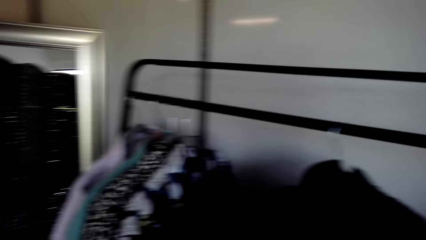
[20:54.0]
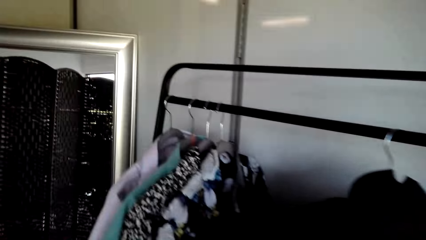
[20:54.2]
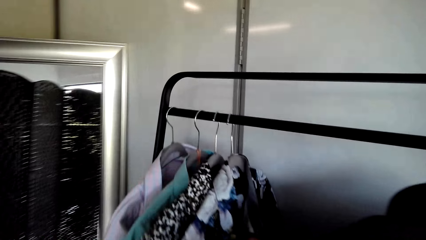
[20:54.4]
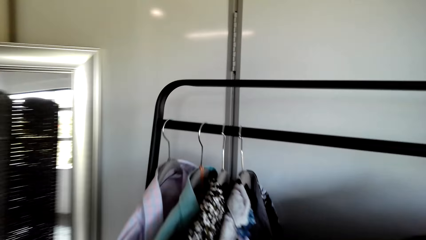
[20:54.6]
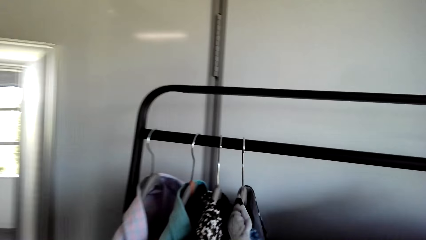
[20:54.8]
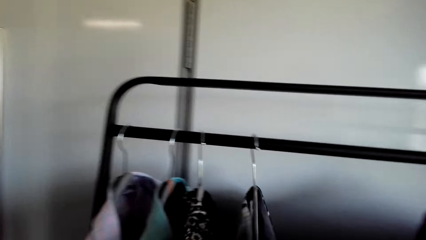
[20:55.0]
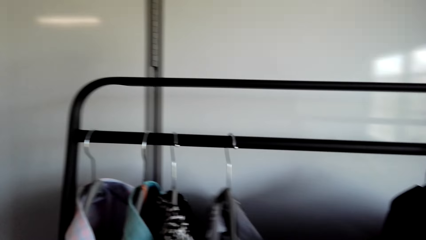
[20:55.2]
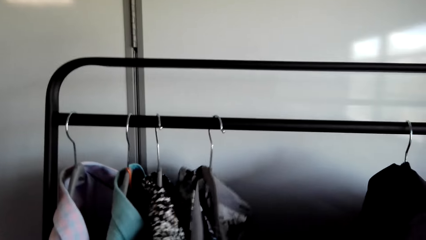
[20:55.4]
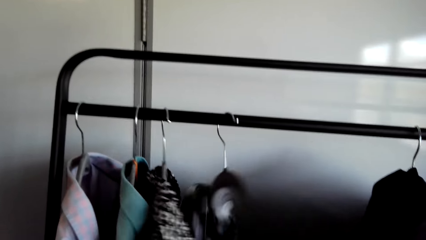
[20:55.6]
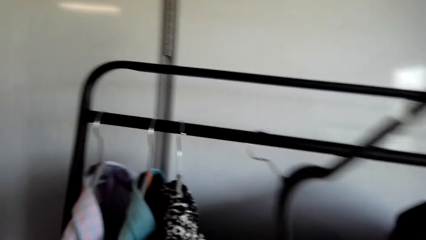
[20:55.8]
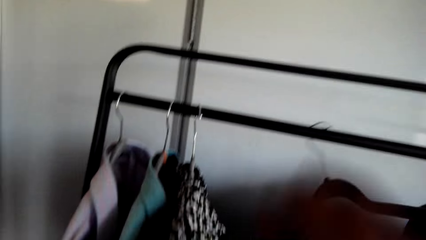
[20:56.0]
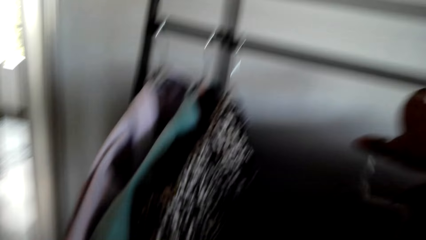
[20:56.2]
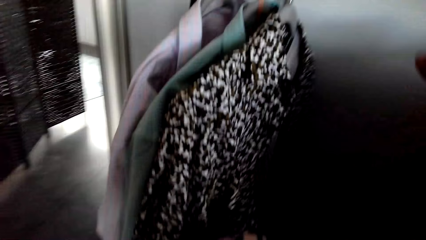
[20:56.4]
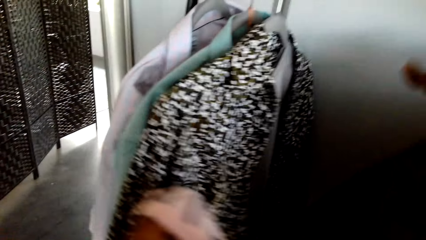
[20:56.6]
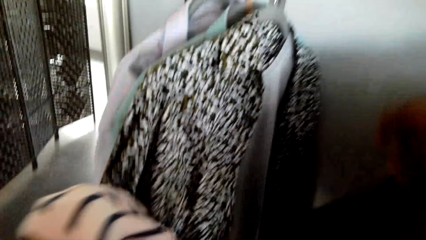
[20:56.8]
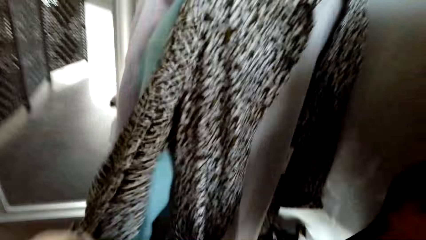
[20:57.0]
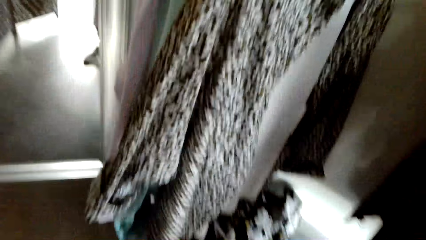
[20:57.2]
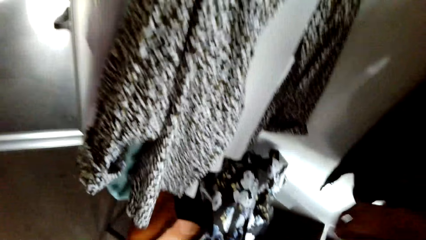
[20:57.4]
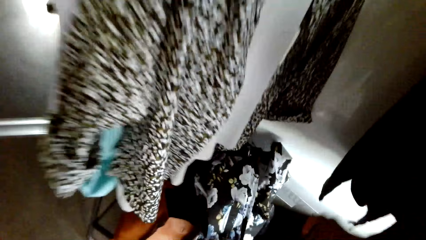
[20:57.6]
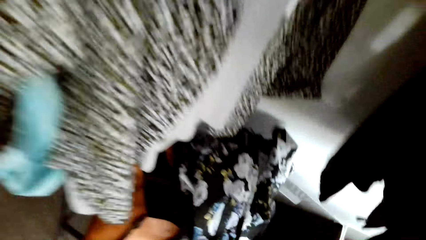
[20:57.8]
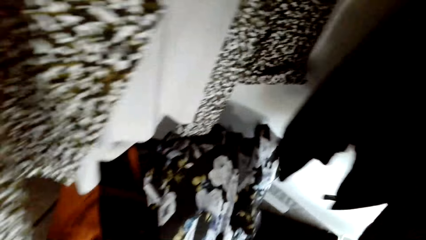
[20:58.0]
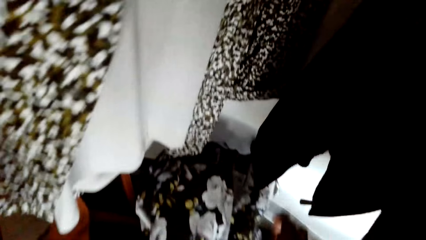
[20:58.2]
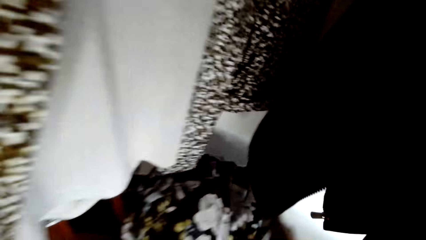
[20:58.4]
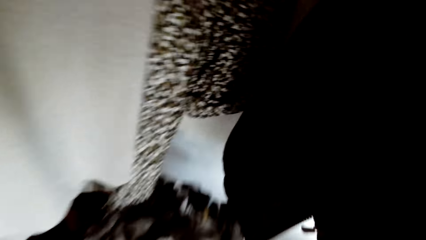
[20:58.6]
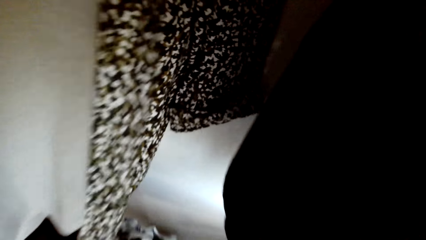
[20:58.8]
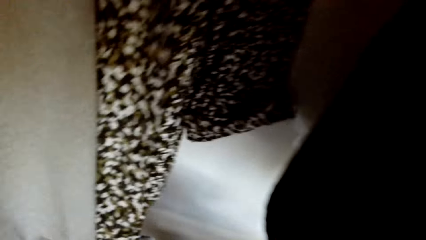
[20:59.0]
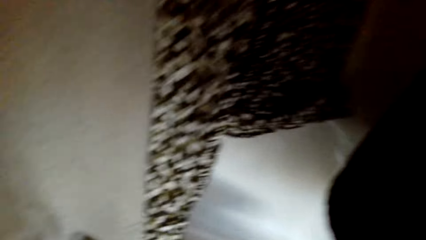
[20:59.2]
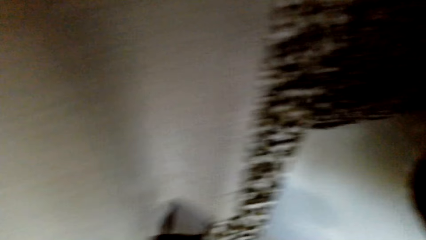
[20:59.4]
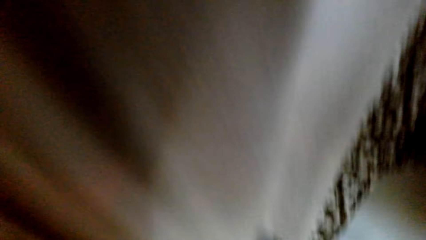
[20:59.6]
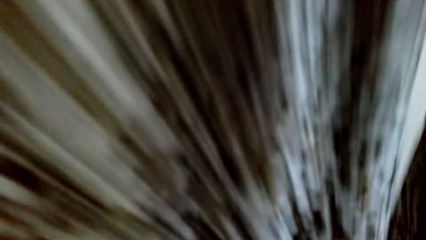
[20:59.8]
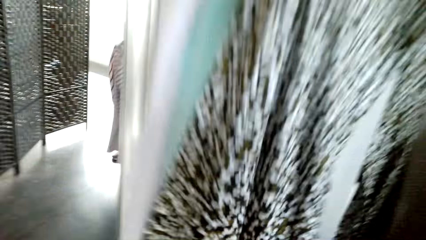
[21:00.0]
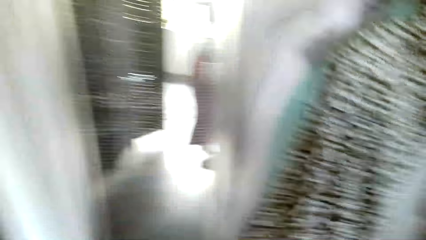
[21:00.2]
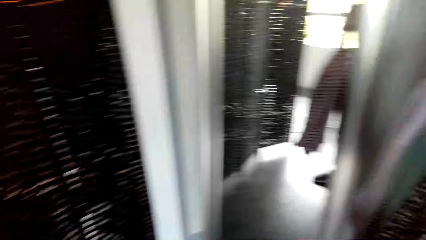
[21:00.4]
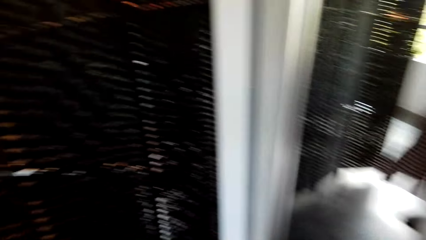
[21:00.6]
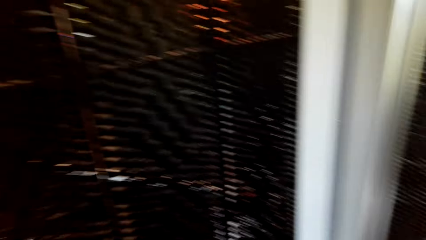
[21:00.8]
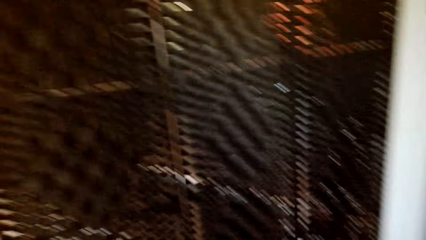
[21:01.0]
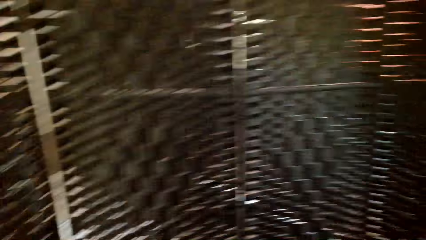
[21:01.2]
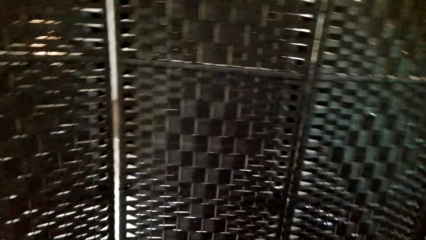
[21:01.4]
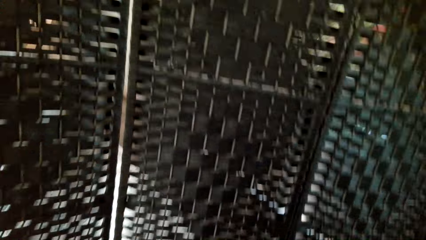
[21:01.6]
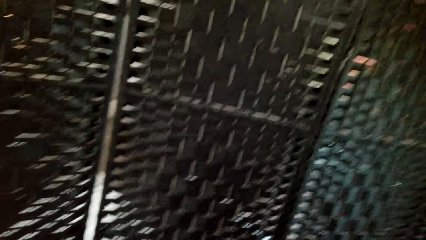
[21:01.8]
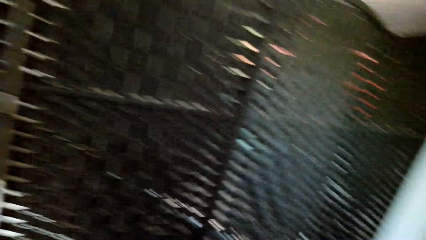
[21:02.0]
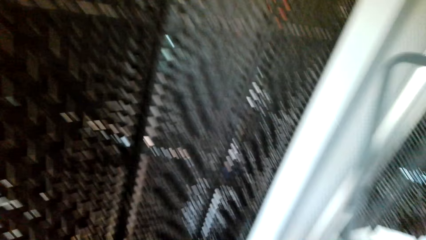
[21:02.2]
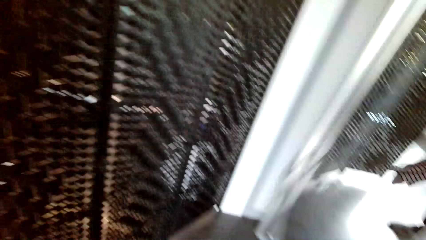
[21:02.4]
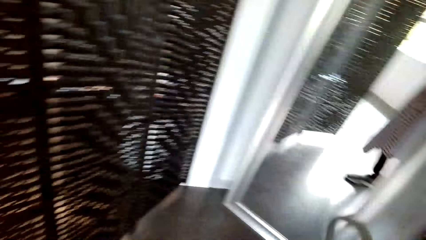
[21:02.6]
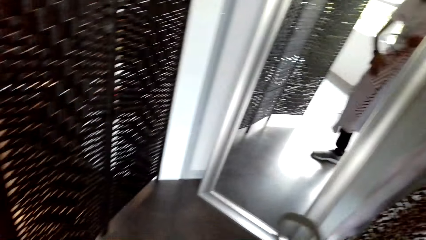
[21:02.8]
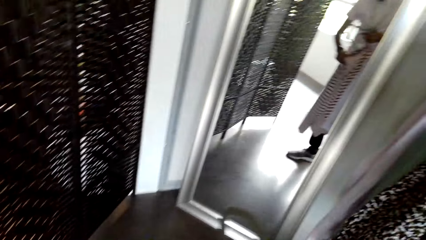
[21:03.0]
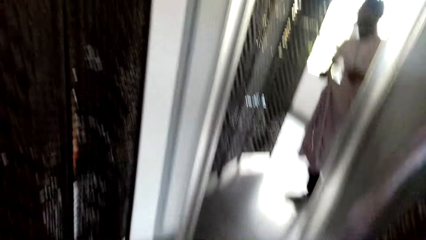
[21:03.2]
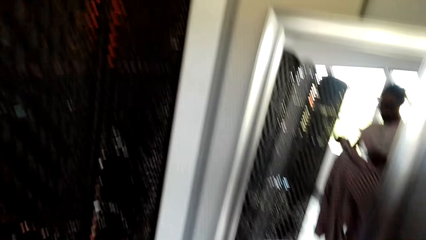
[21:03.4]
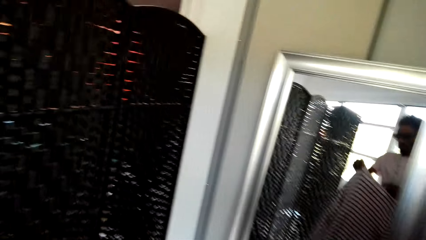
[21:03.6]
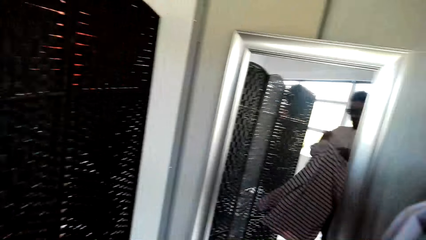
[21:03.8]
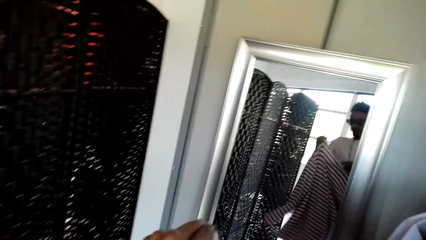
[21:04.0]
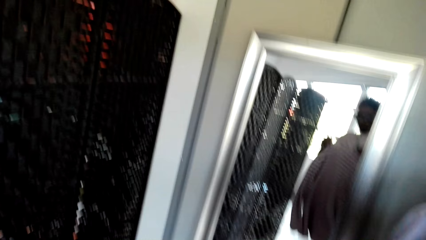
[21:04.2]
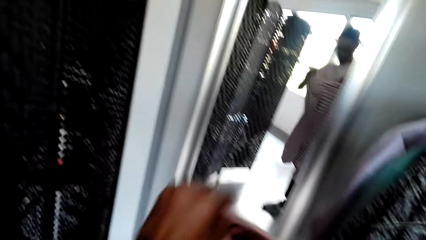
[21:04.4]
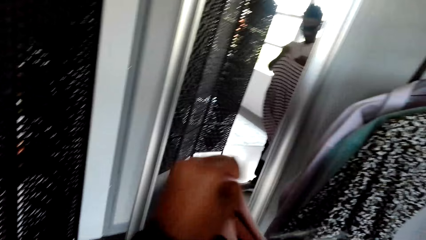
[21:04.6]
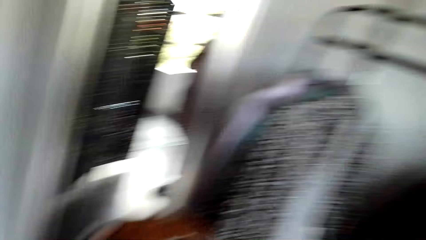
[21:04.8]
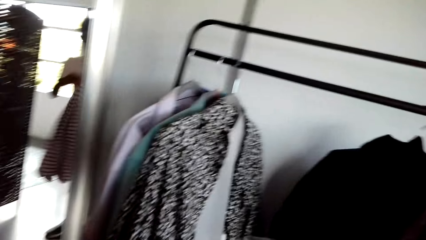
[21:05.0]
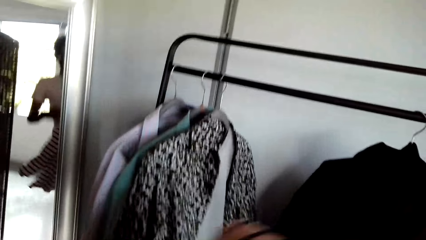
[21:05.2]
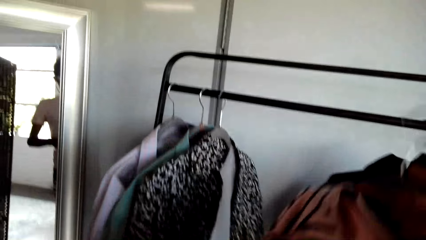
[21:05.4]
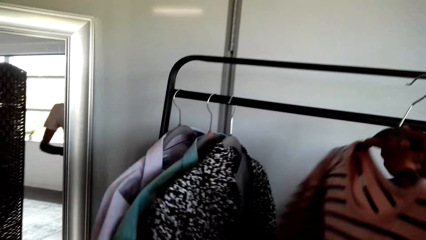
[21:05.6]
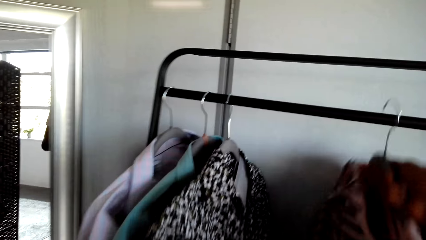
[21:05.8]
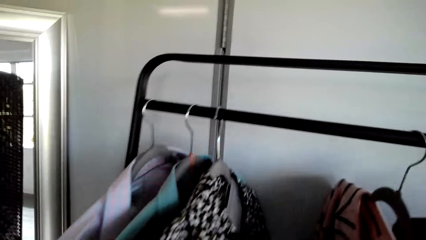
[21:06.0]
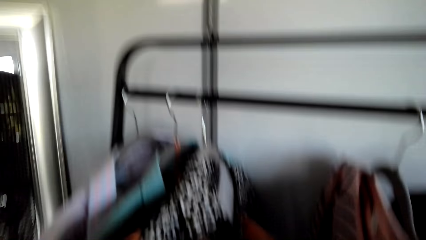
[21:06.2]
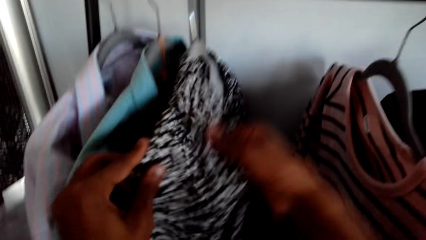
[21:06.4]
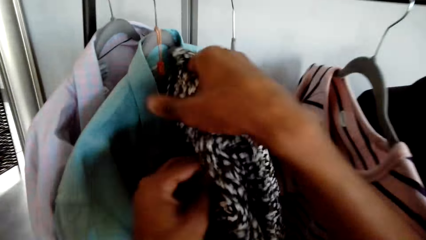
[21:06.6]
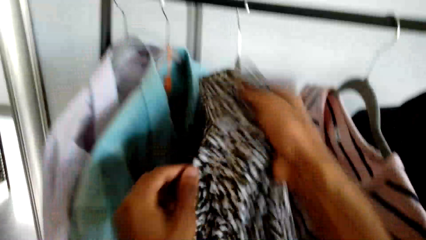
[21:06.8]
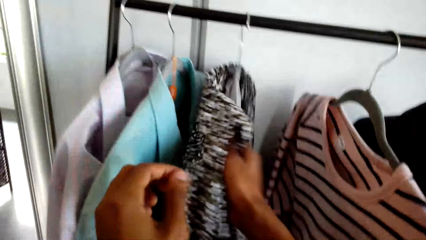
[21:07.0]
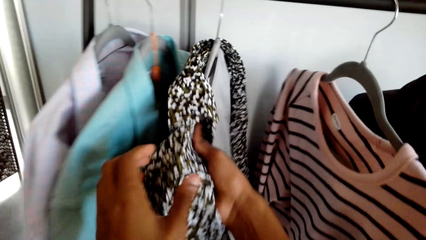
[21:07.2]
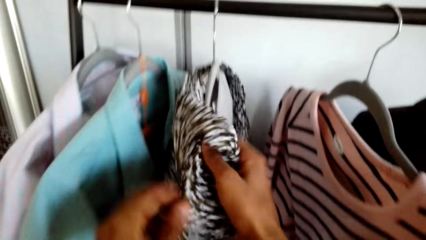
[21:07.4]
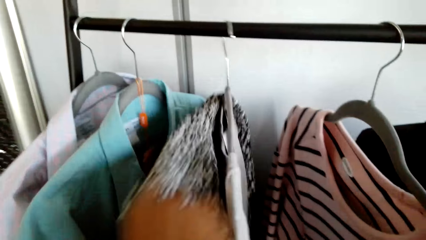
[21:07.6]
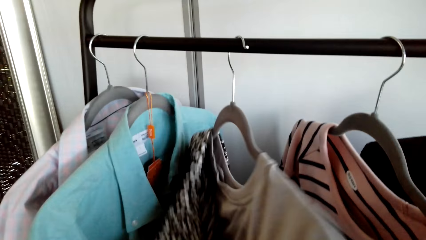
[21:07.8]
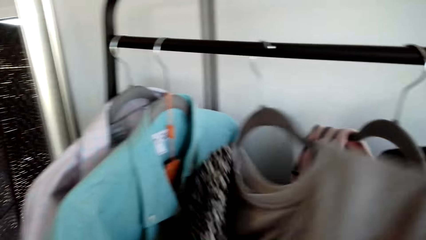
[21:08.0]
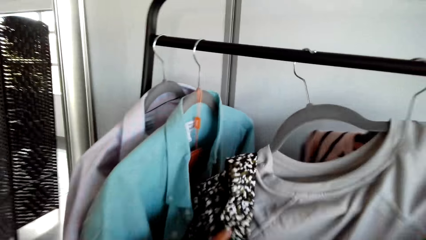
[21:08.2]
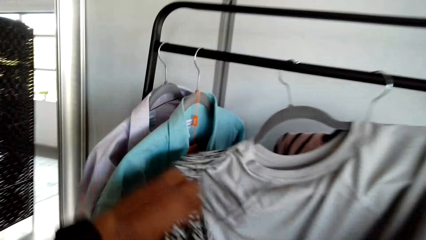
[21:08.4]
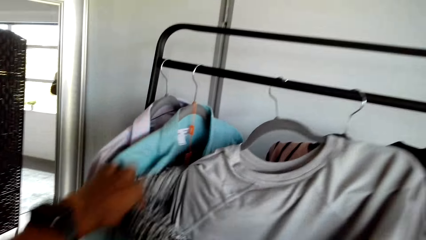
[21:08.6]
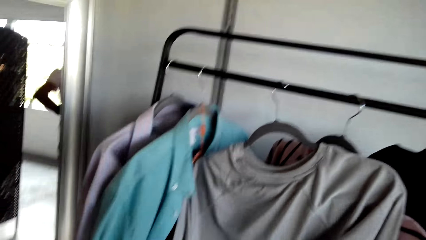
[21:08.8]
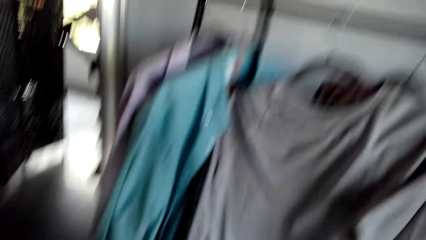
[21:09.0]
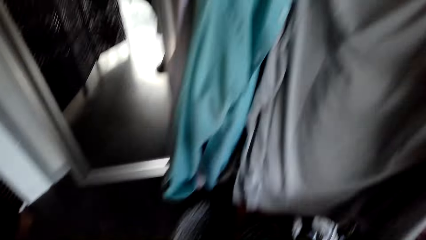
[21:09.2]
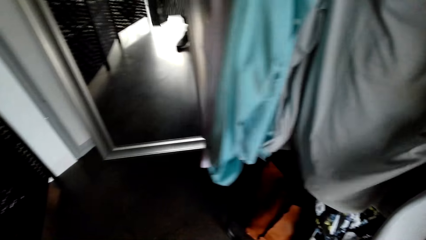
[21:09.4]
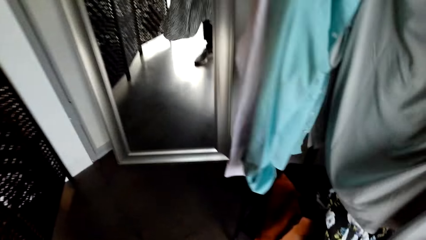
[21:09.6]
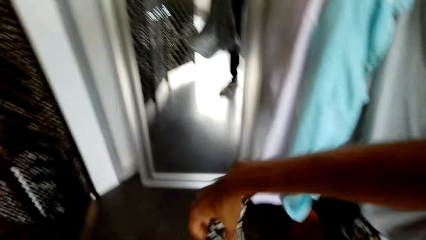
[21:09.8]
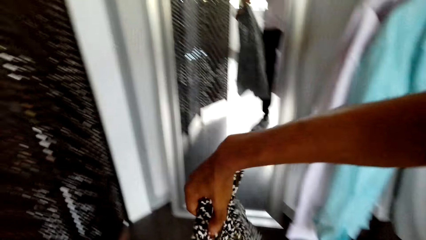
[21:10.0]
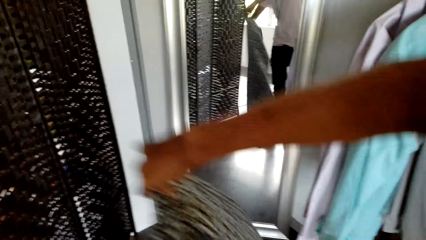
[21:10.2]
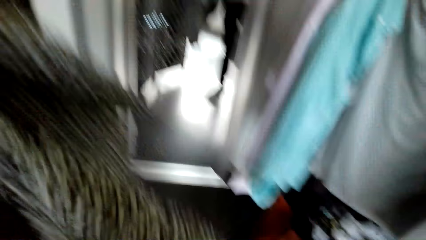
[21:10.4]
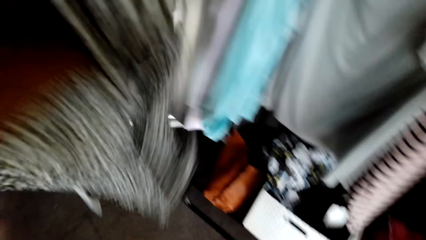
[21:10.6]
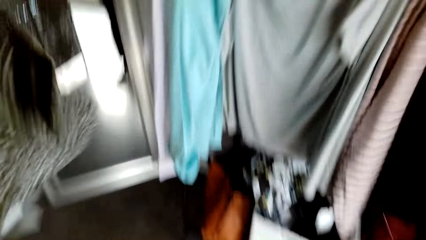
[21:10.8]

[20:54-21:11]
The camera wearer takes a cloth from the hanger. They look around. They put the cloth on the hanger. They hang the cloth on the closet. They pick the cloth from the hanger.
